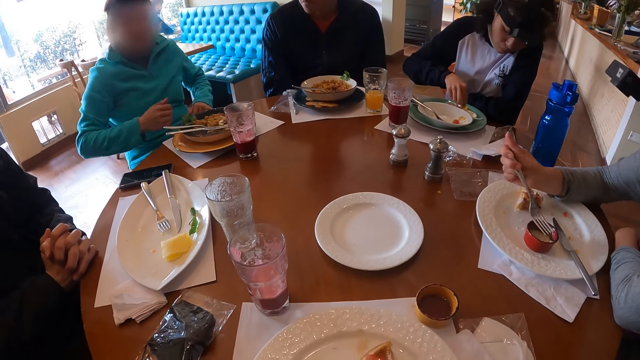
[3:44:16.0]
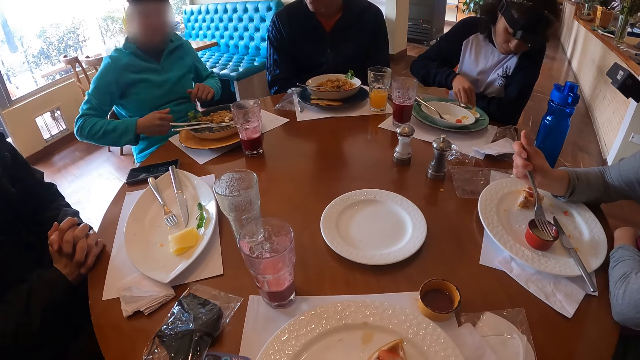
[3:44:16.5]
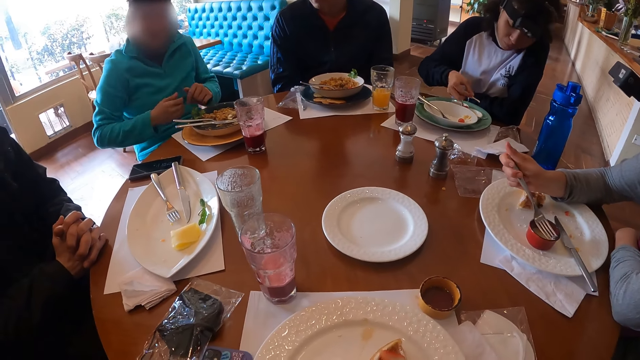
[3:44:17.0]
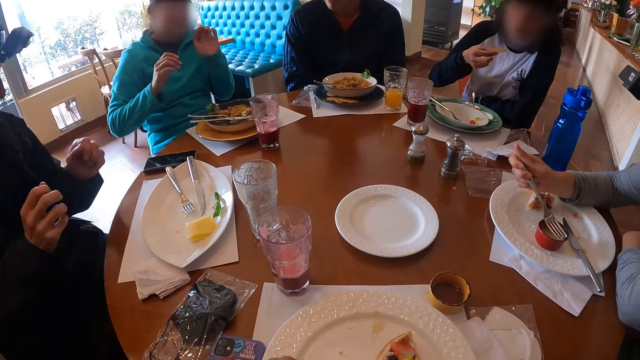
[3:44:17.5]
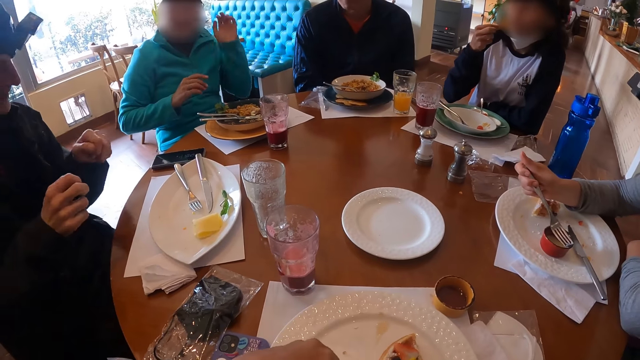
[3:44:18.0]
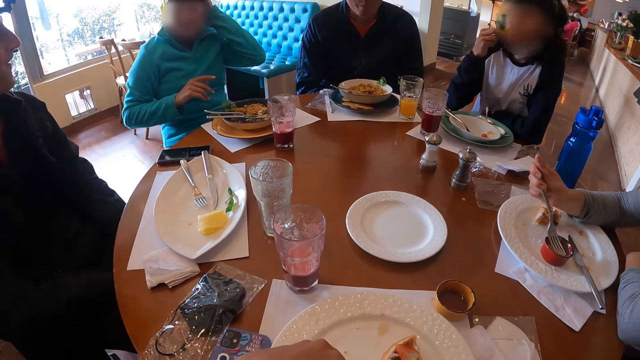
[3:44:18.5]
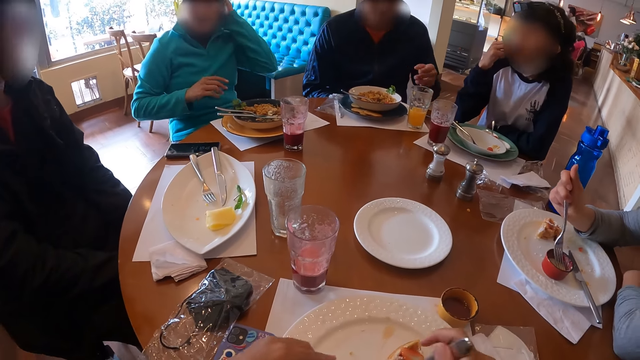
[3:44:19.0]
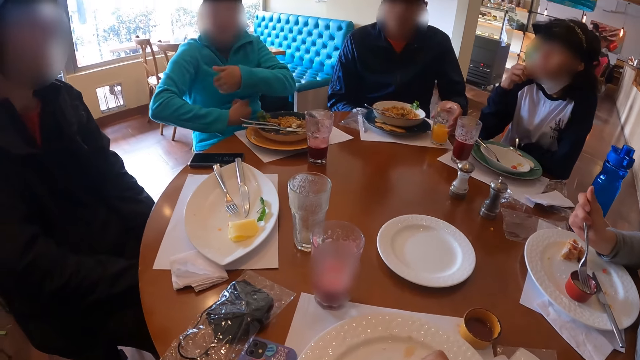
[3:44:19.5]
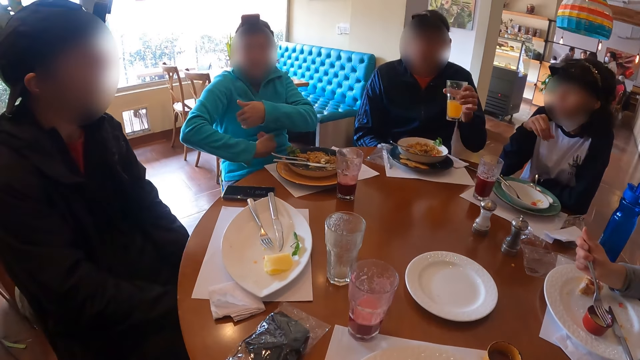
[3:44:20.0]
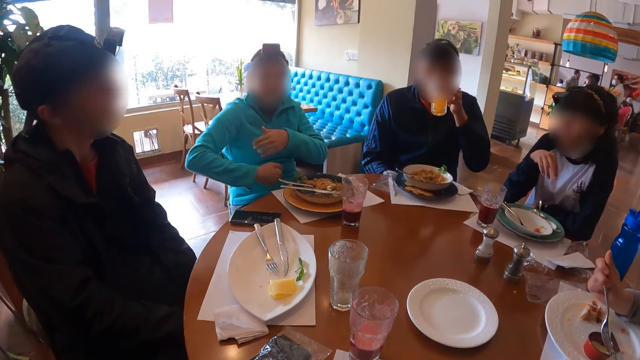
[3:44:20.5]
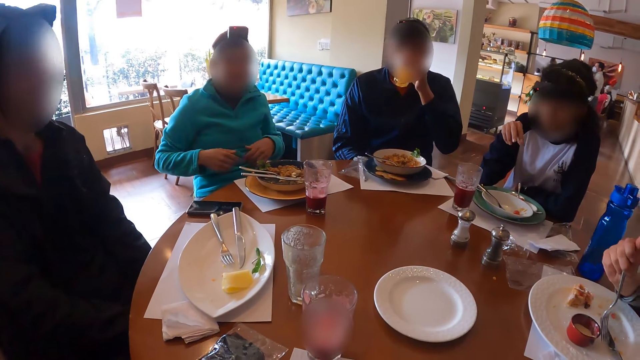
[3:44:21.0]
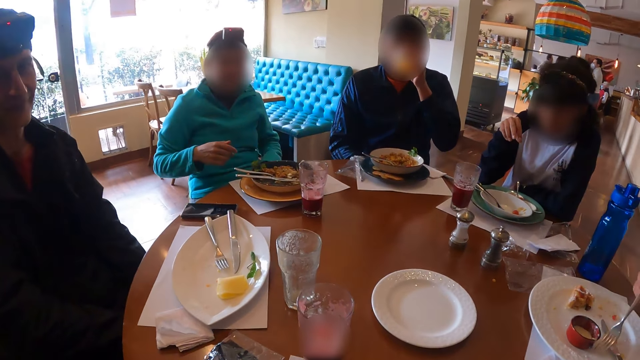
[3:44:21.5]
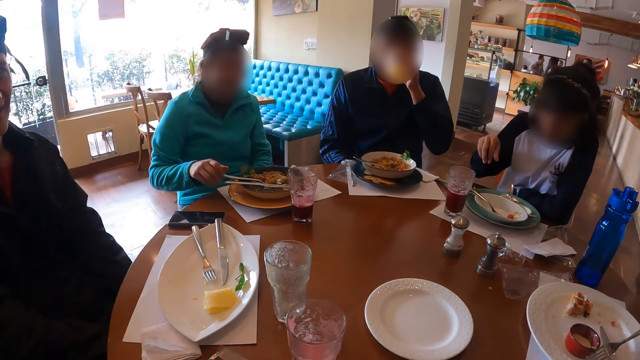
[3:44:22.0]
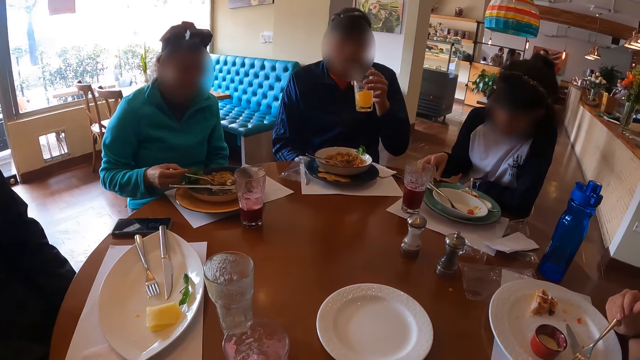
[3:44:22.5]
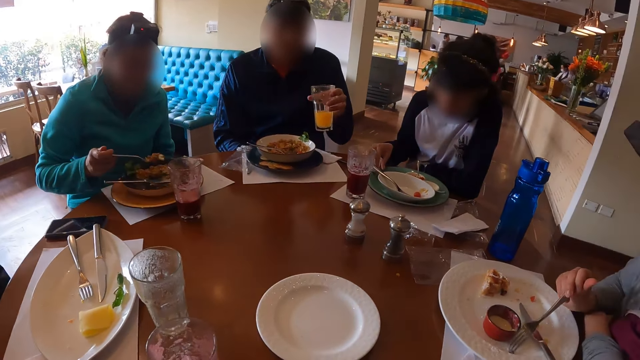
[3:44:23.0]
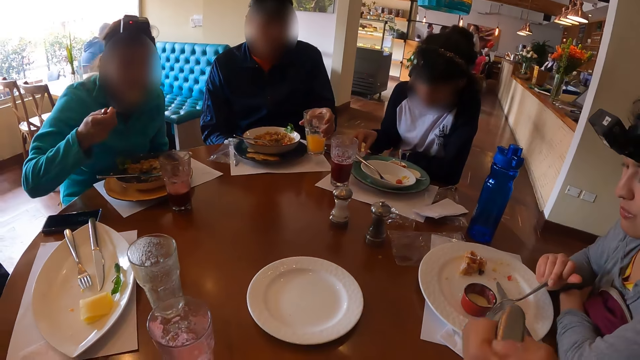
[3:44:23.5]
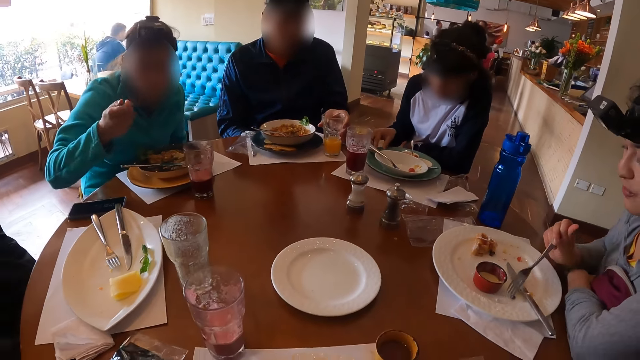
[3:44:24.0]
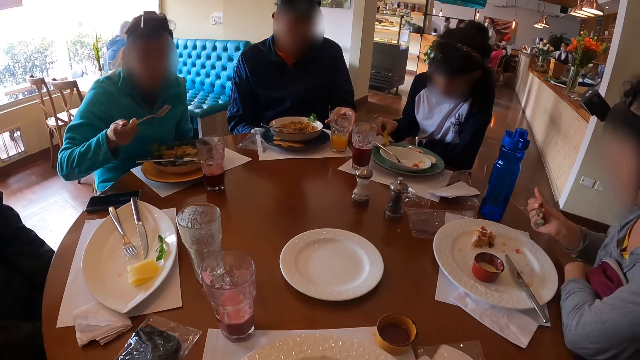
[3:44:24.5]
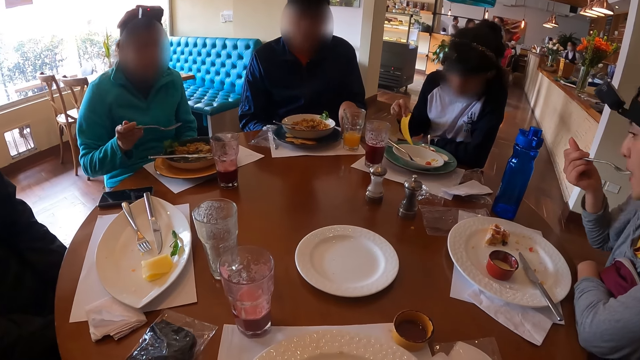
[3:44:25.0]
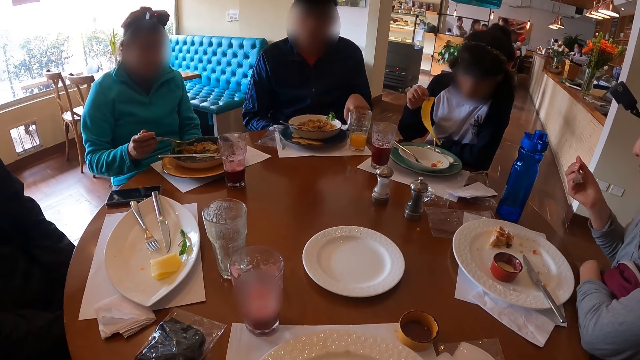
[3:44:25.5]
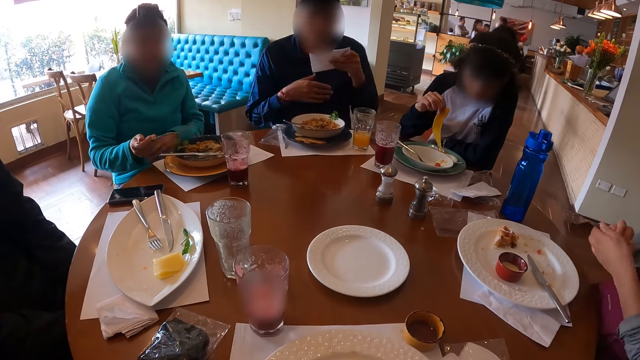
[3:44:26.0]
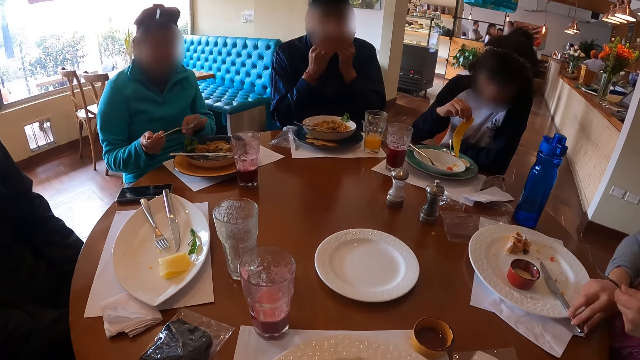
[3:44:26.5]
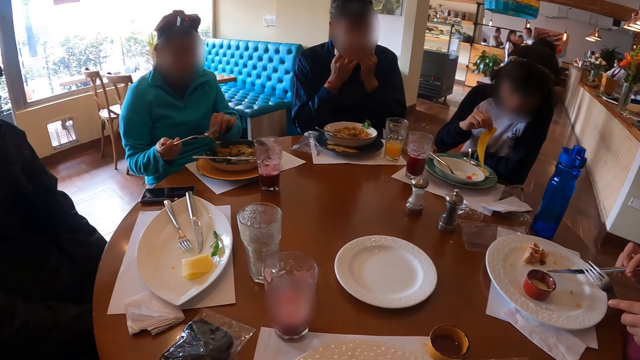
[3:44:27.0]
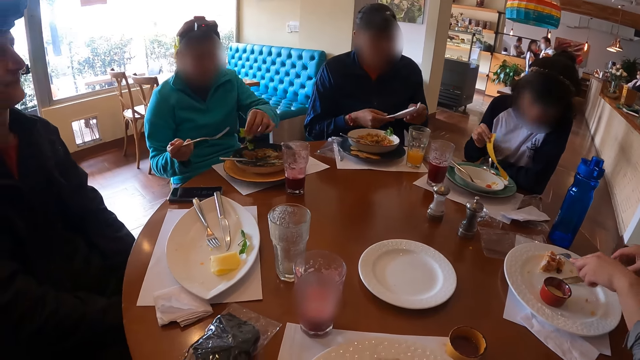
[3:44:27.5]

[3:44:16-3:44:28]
The woman eats the potato chip with her right hand. A man picks up the cup from the table with his left hand. Another man picks up the fork from the plate with his right hand and eats pizza from the plate with the fork in his right hand. The first man drops the cup on the table with his left hand. The woman picks up the potato chip from the table with her right hand. Another woman eats egg from the plate with the fork in her right hand. The first man picks up a tissue on the table with his left hand. The first woman dips the potato chip into the sauce with her right hand. The other woman picks up the knife from the plate with her left hand. The first man cleans his mouth with the tissue in both hands. The other man picks up vegetable from the plate with his left hand.

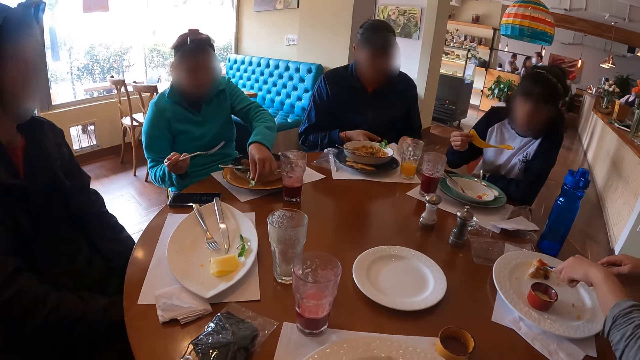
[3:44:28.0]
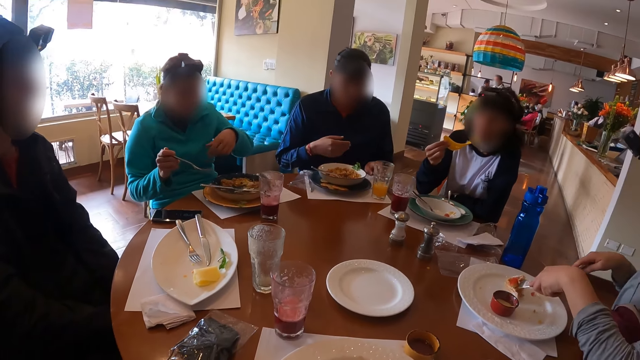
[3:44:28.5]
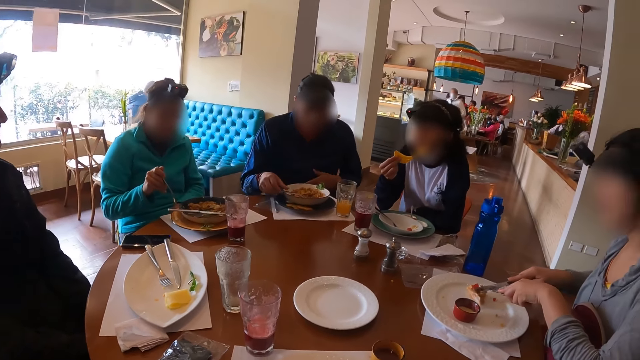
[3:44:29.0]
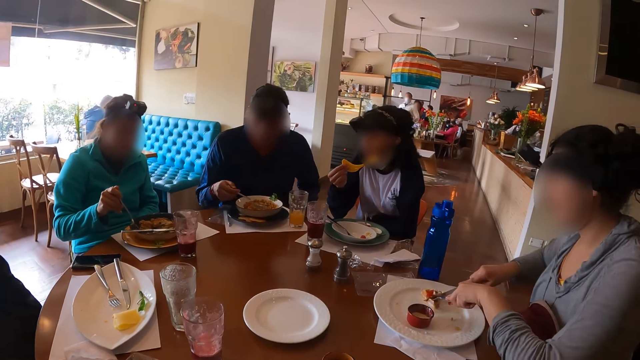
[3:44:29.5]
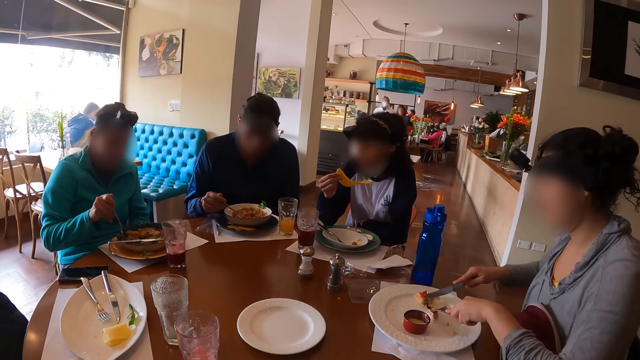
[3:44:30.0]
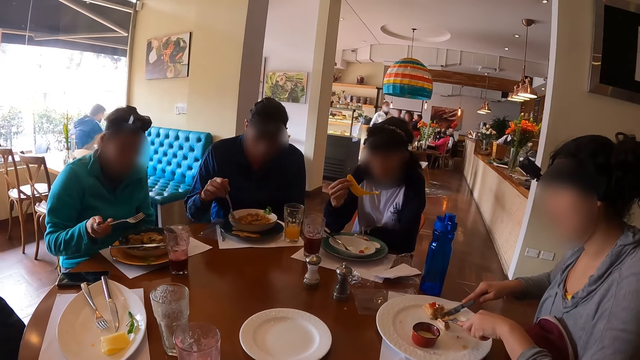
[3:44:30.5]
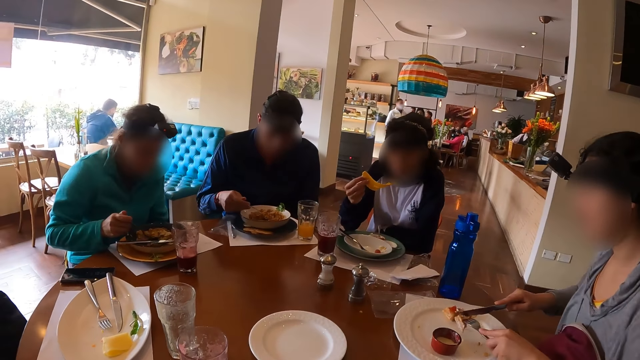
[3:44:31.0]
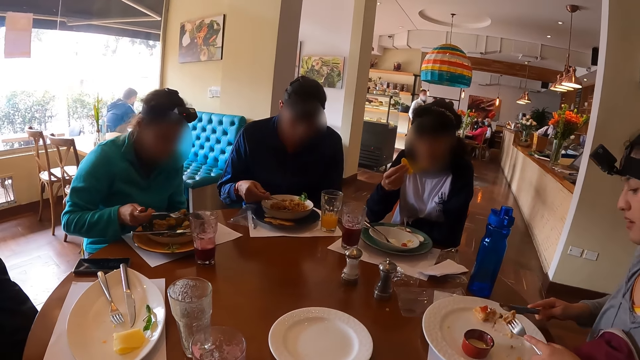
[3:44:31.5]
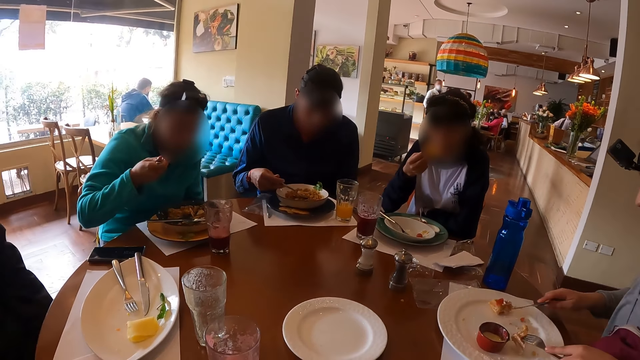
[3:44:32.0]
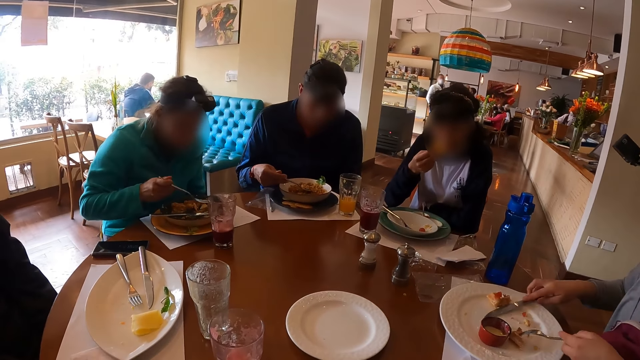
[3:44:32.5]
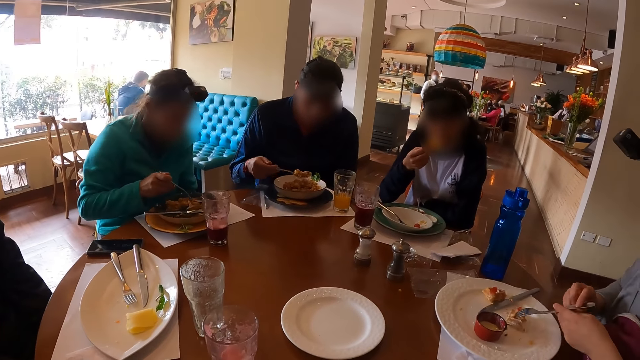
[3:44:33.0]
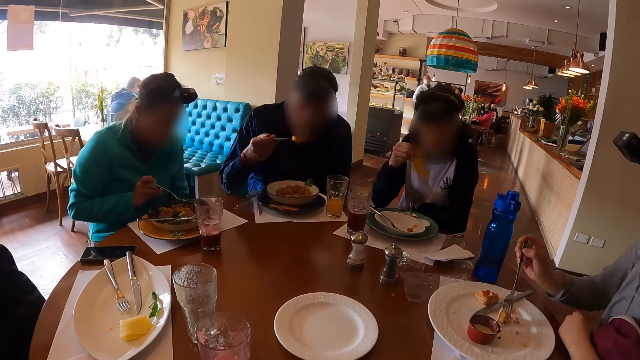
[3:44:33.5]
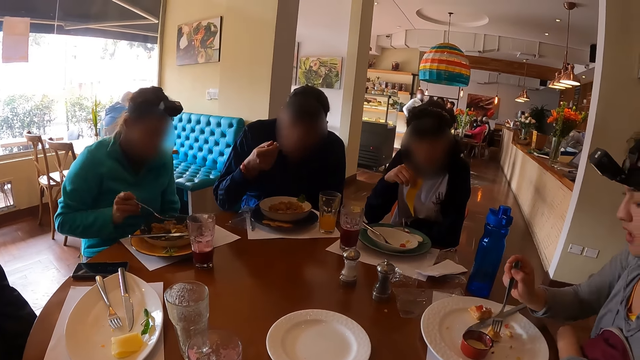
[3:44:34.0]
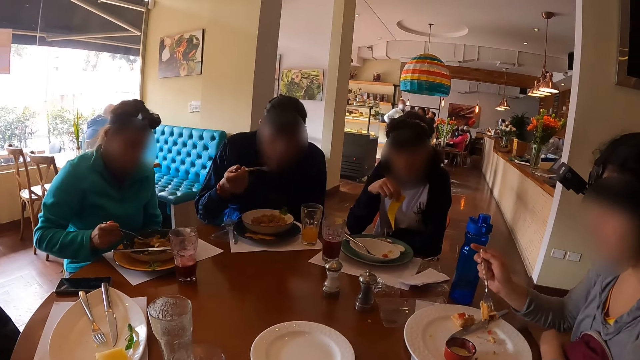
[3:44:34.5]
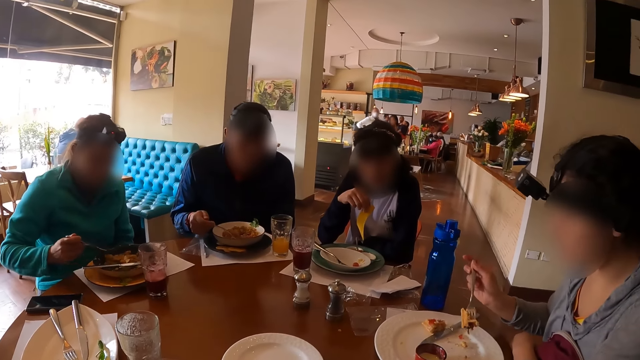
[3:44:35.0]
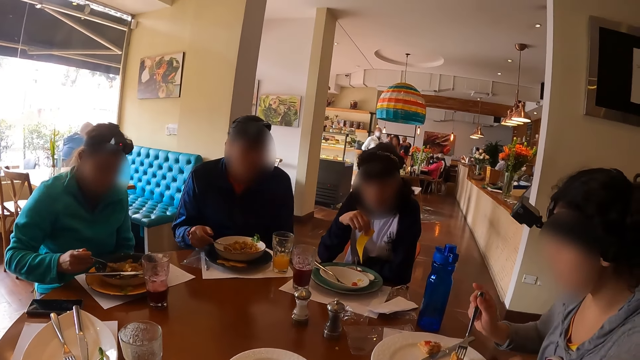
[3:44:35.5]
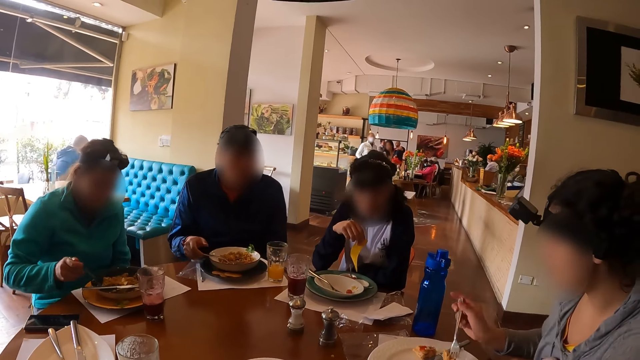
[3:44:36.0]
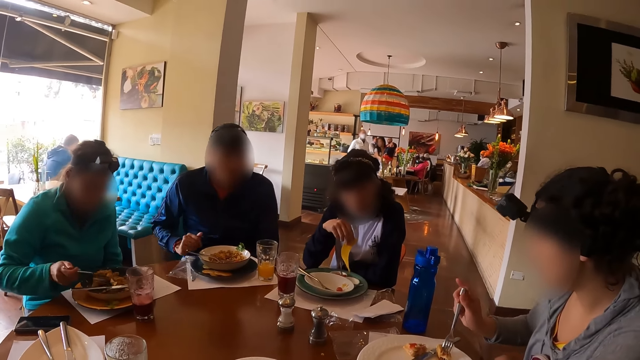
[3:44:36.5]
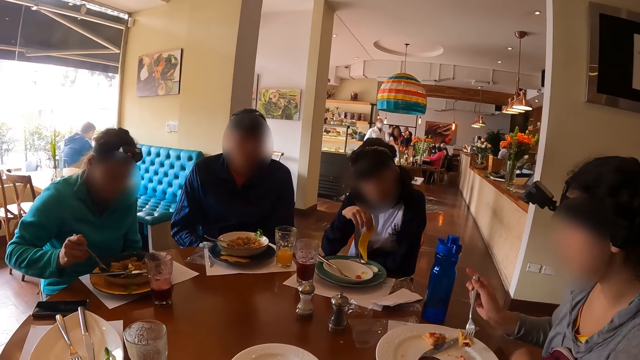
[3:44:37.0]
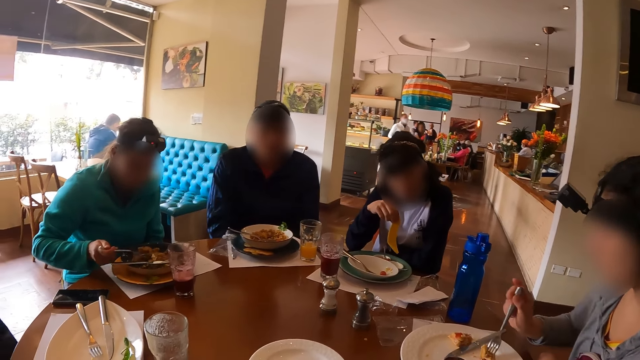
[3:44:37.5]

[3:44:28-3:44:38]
The man drops the vegetable on the plate with his left hand. A woman slices egg on the plate with the knife in her right hand. Another man drops the tissue on the table with both hands. The first man picks up the fork from the plate with his right hand. Another woman eats the potato chip with her right hand. The first man eats pizza from the plate with the fork in his right hand. The other man eats egg from the plate with the fork in his right hand and drops the fork on the plate with his right hand.
